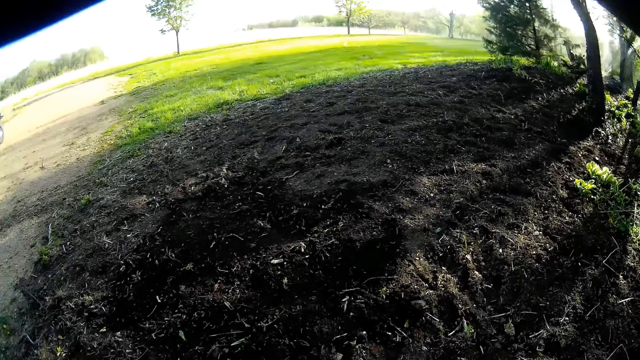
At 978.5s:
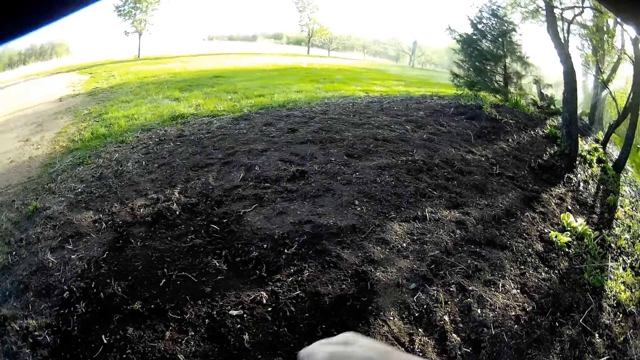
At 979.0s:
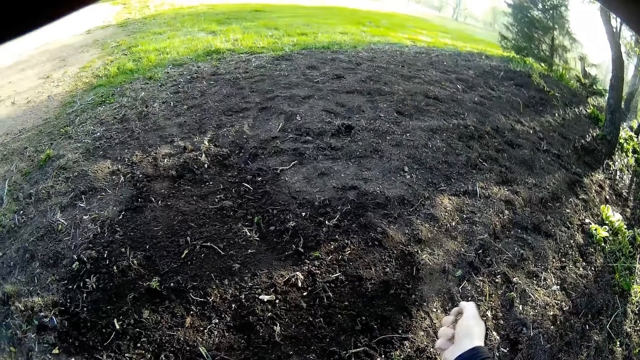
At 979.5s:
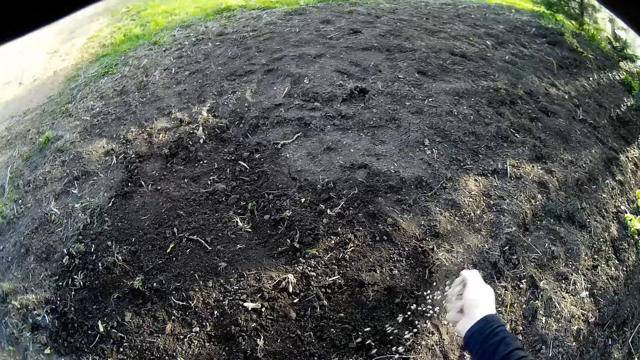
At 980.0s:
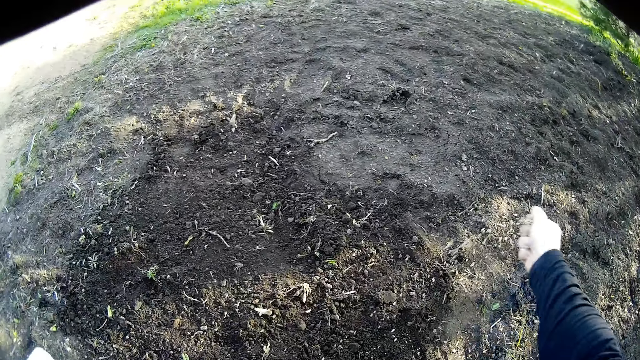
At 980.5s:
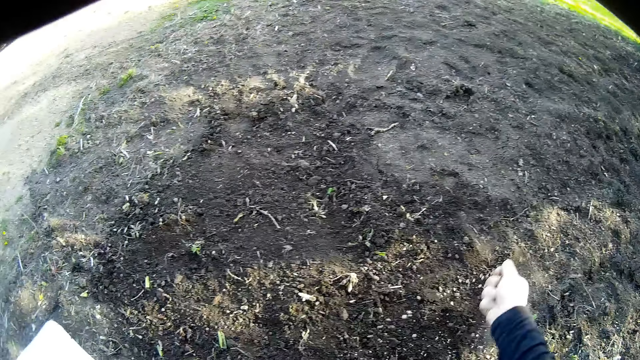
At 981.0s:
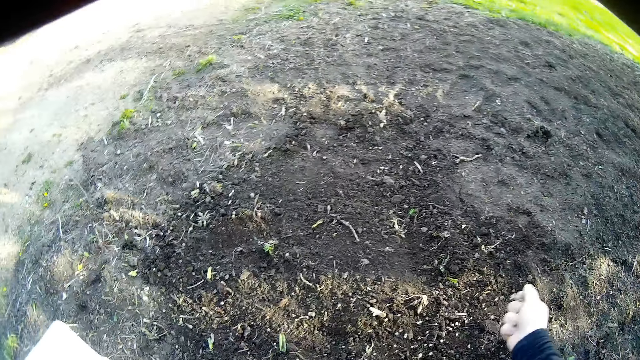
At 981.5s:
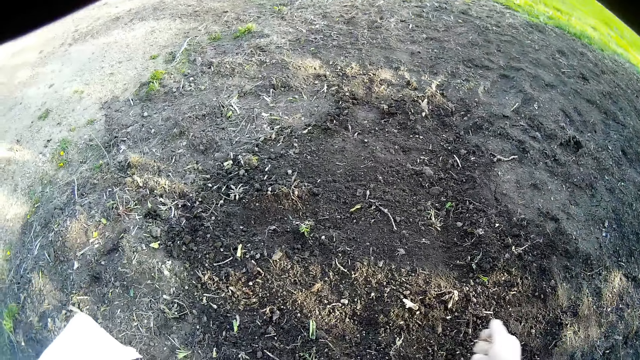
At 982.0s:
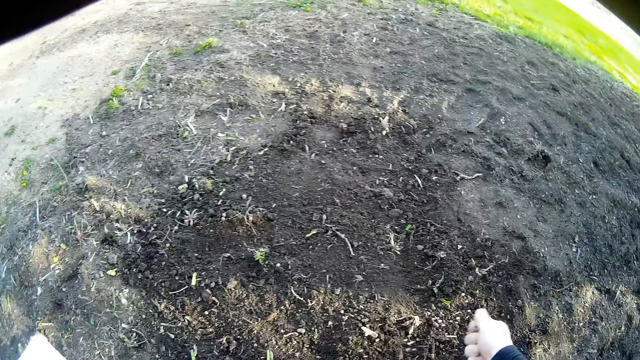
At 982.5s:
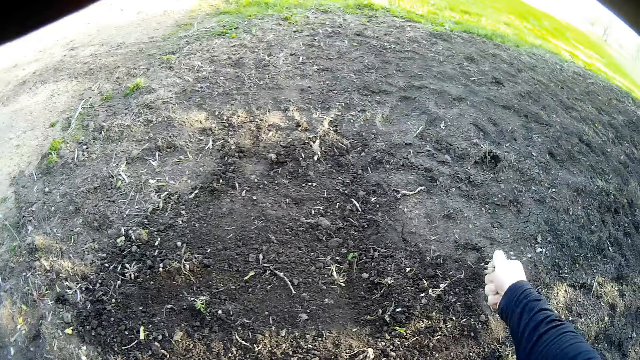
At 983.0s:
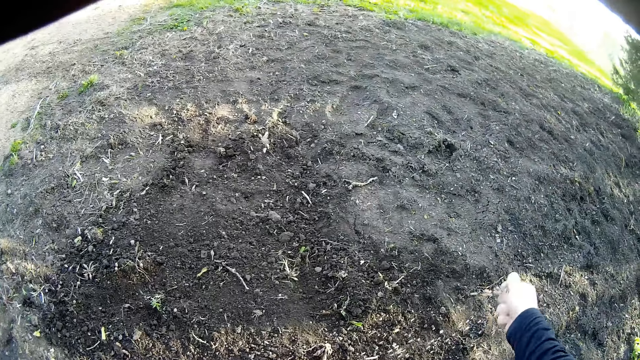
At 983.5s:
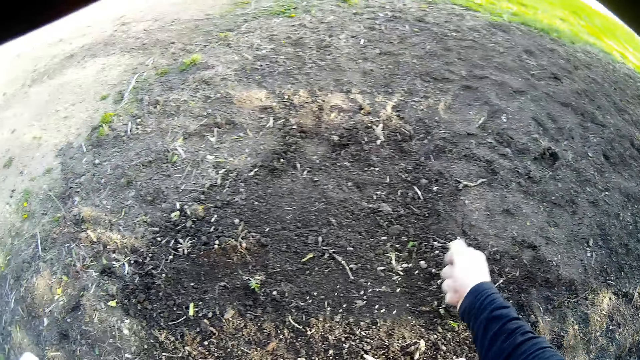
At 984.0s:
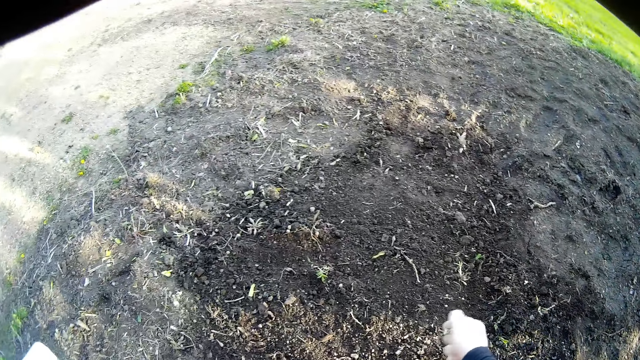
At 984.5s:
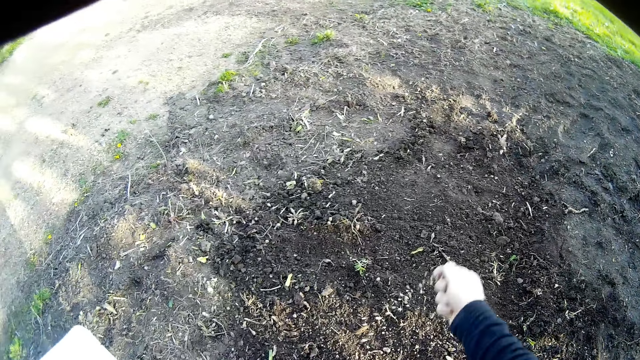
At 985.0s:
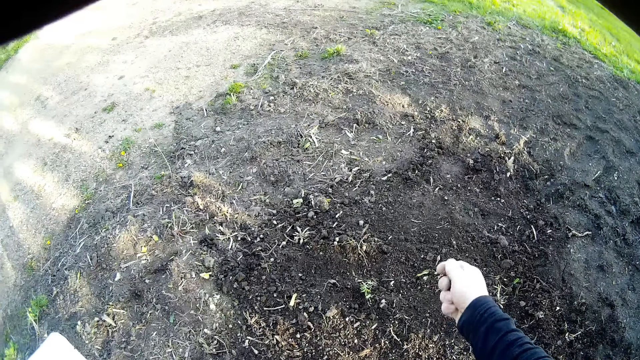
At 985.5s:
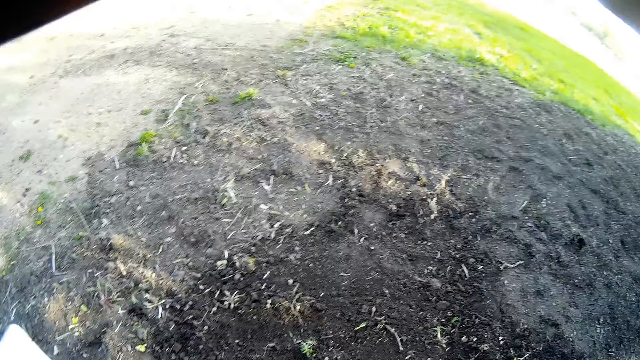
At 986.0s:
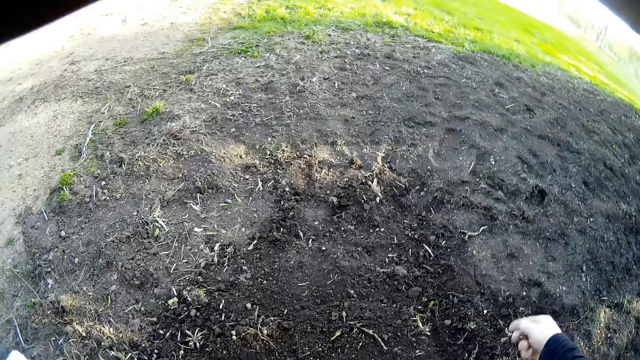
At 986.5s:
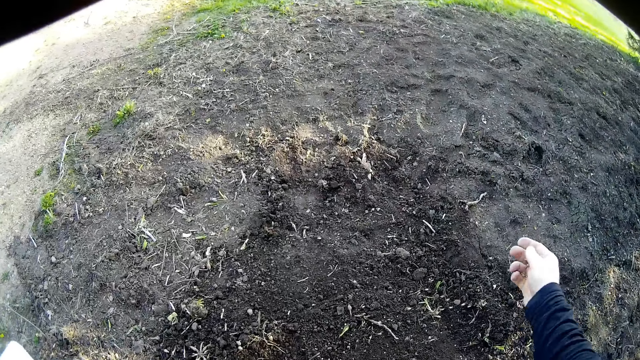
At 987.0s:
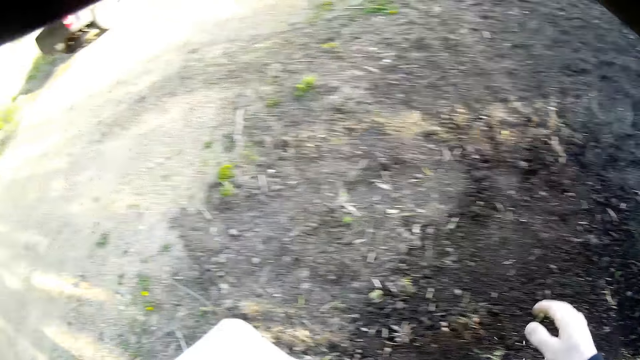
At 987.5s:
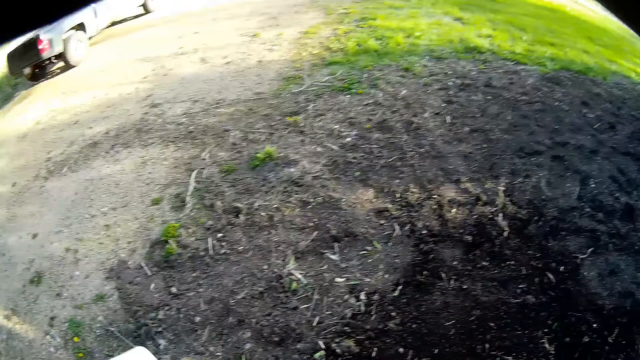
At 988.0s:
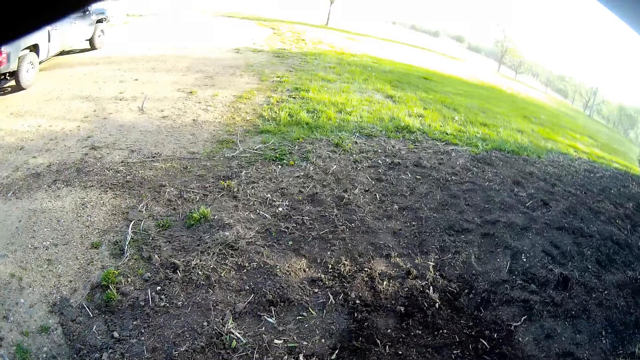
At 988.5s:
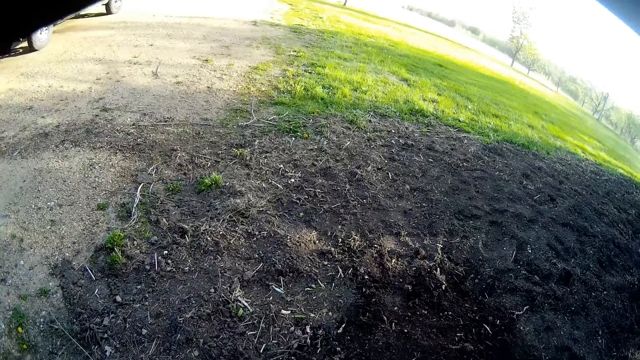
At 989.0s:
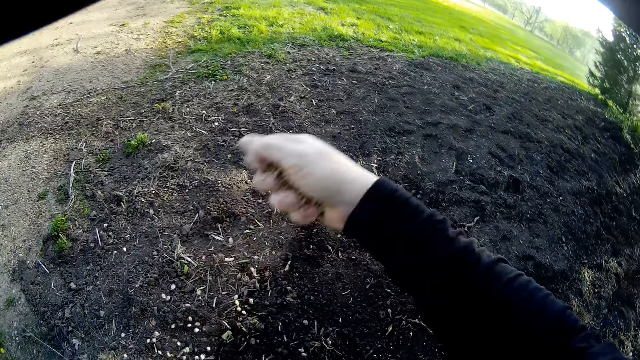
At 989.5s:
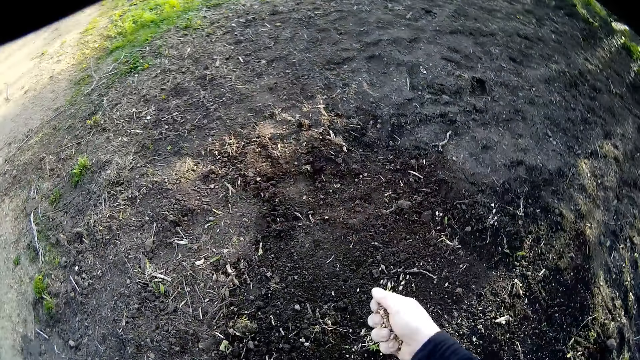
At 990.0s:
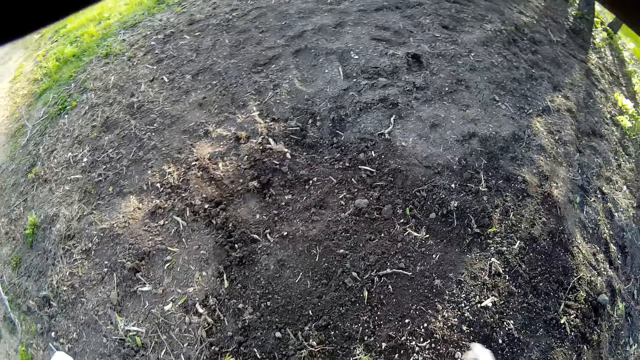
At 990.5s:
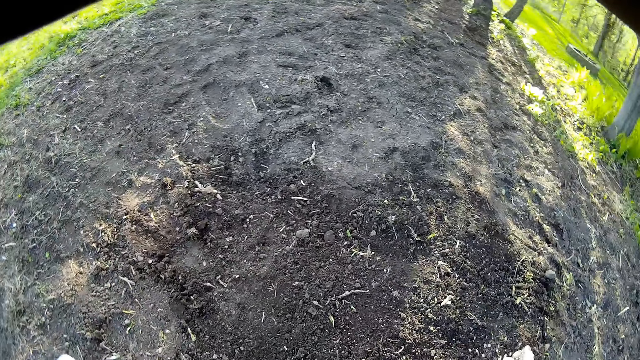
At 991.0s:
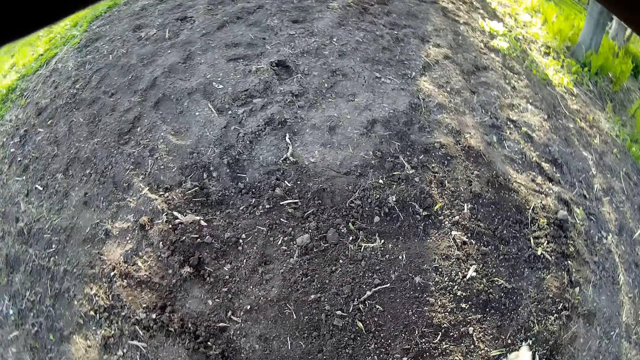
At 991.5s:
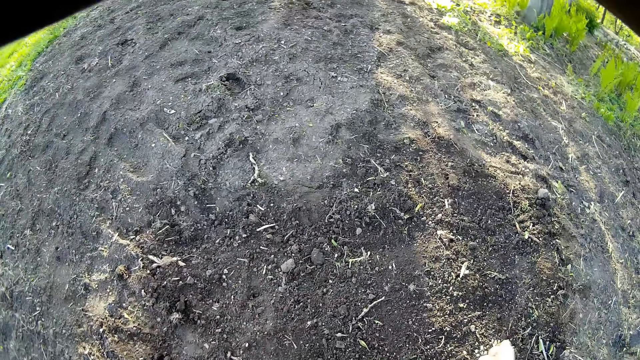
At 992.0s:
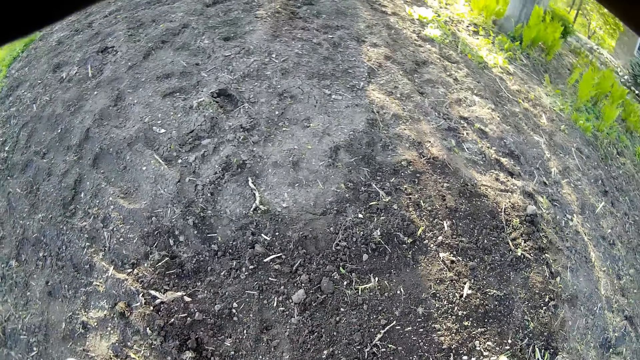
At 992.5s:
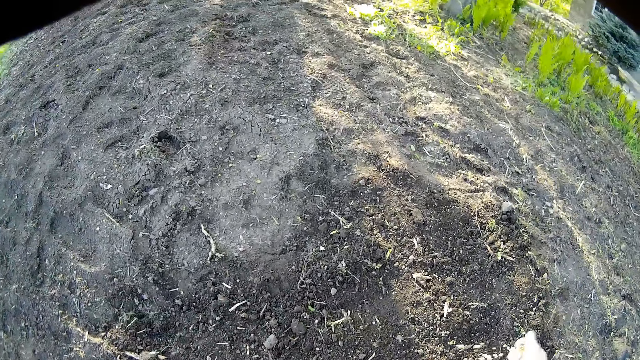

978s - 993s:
The camera wearer walks around. He scatters the seeds on the ground. He picks the seeds from the packet in his left hand. He scatters the seeds on the ground.

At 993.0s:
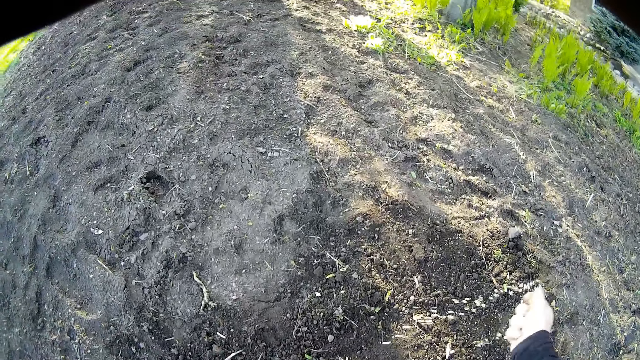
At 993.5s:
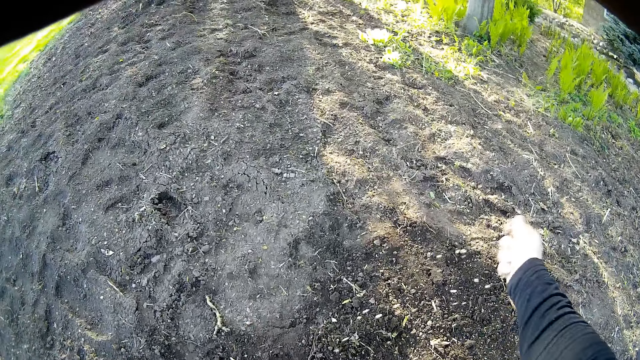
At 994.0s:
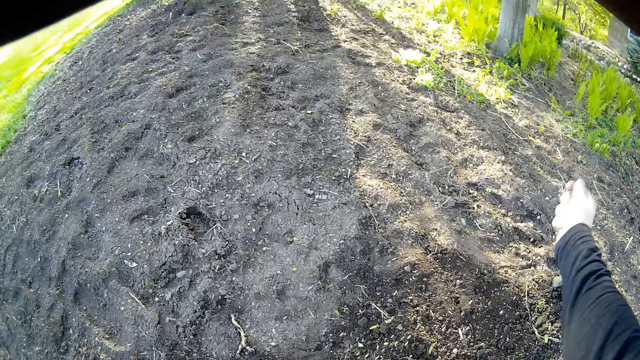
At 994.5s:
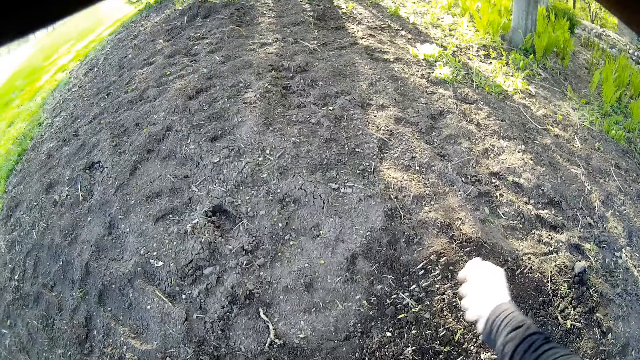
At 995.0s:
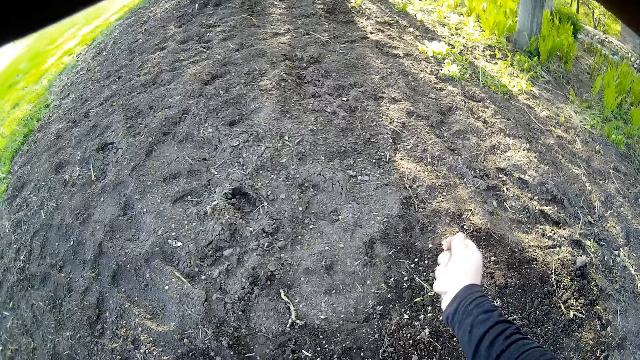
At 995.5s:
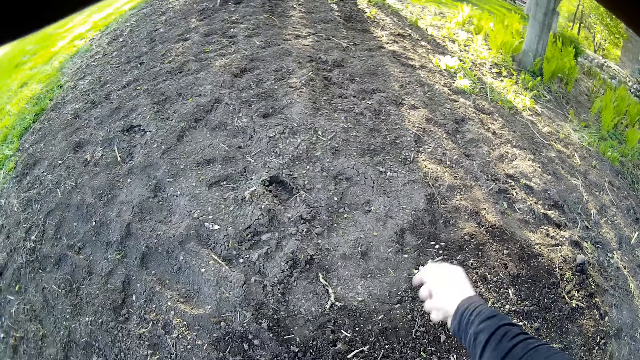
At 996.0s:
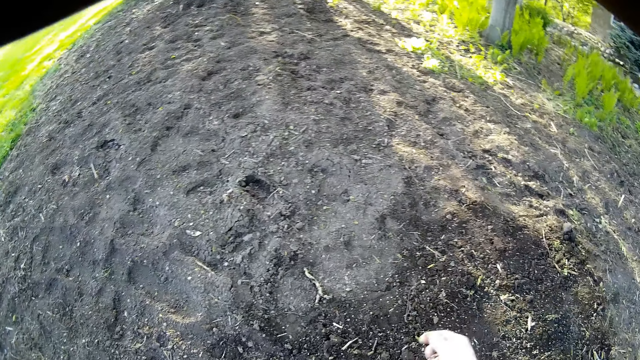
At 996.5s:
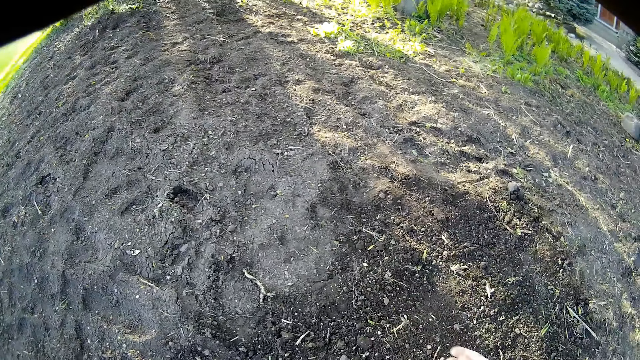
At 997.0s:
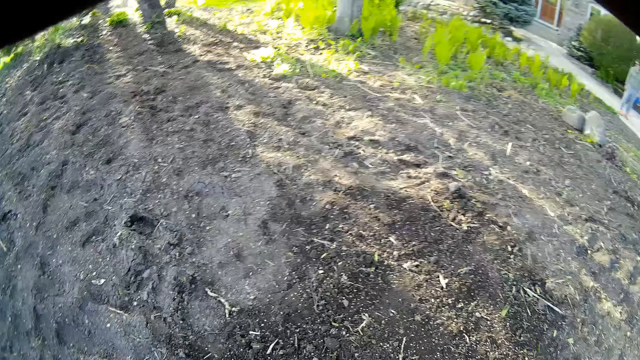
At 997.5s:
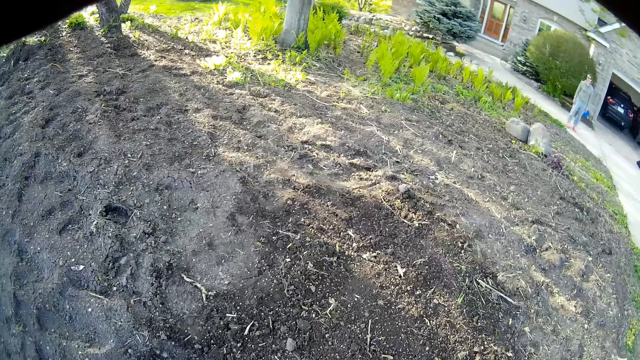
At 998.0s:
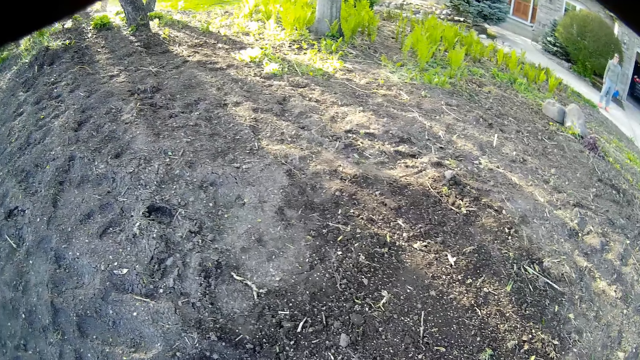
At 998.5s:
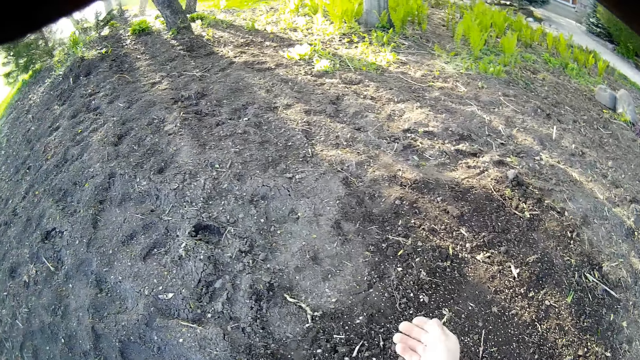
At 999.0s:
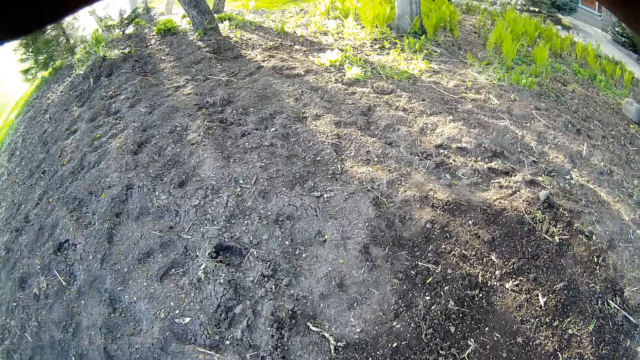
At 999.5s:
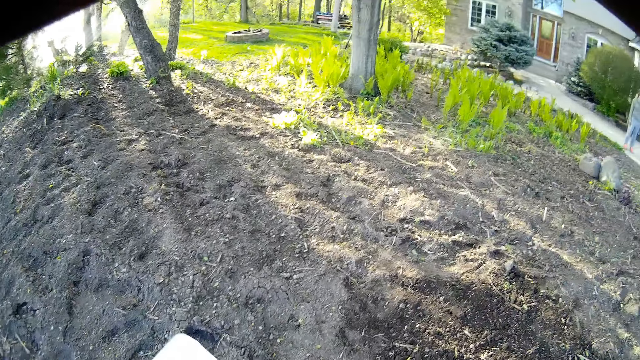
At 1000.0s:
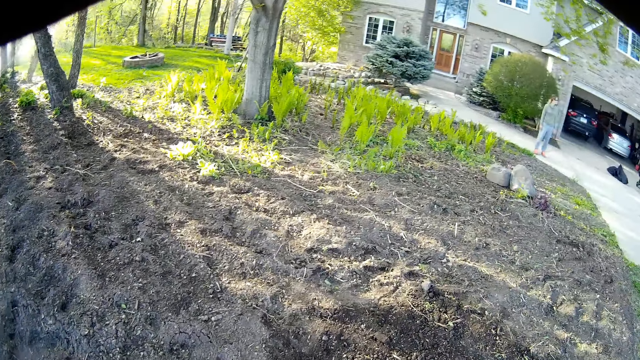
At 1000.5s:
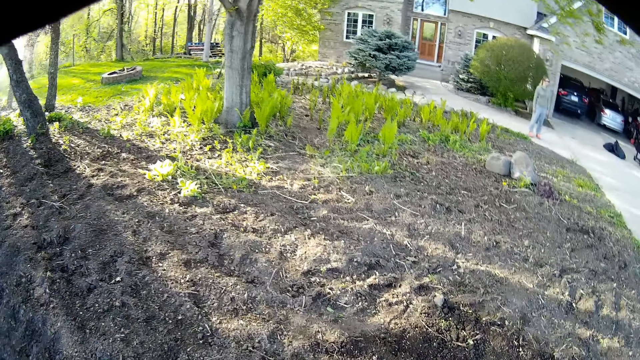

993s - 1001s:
The camera wearer talks to a woman.
